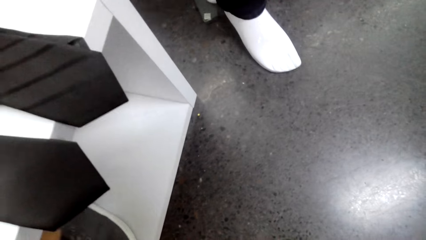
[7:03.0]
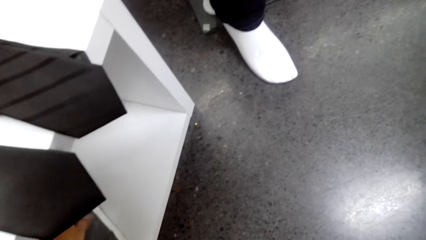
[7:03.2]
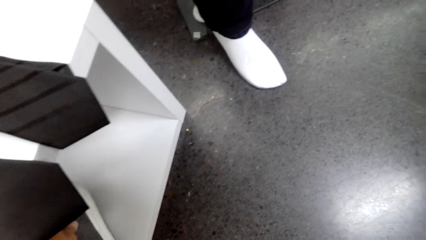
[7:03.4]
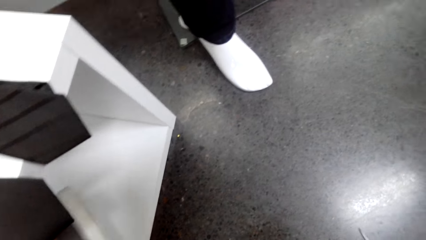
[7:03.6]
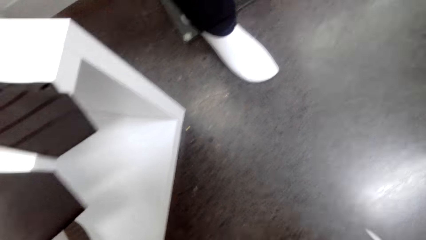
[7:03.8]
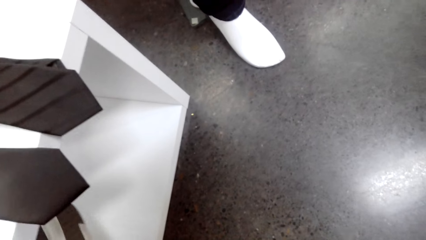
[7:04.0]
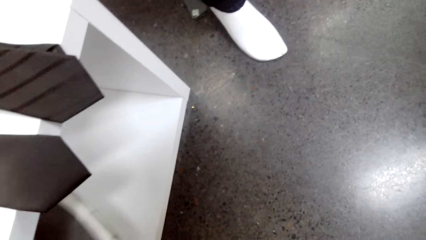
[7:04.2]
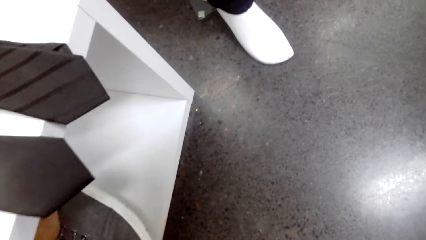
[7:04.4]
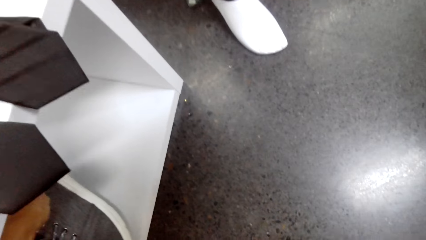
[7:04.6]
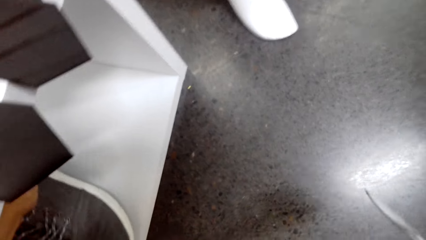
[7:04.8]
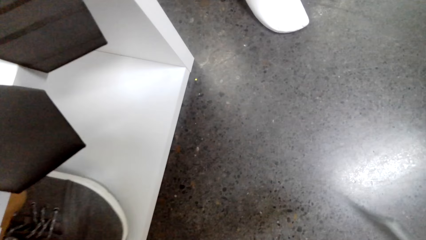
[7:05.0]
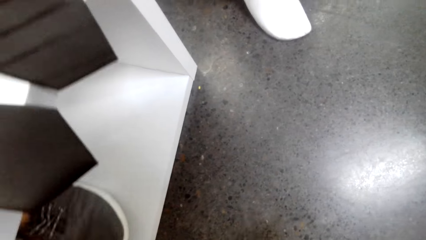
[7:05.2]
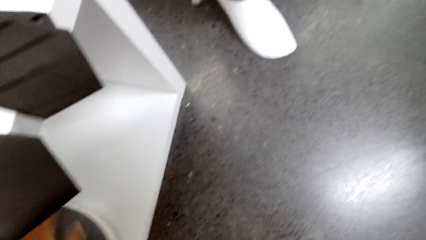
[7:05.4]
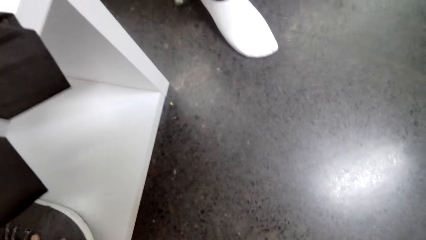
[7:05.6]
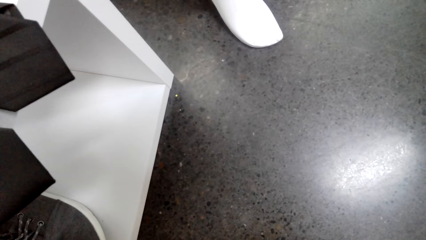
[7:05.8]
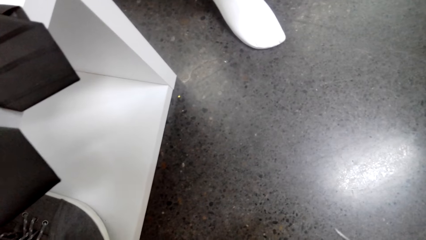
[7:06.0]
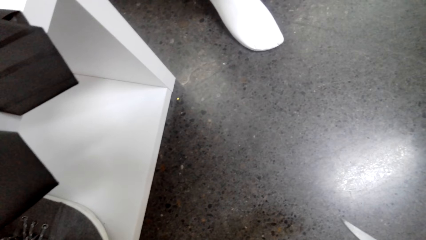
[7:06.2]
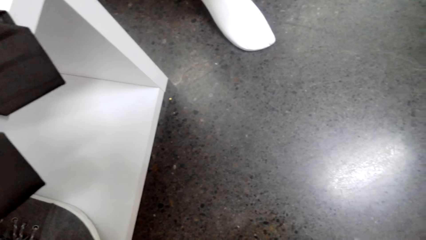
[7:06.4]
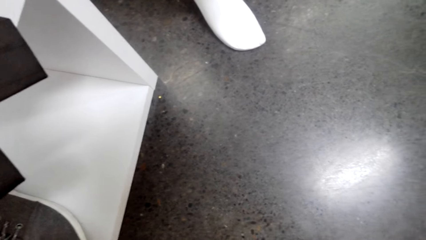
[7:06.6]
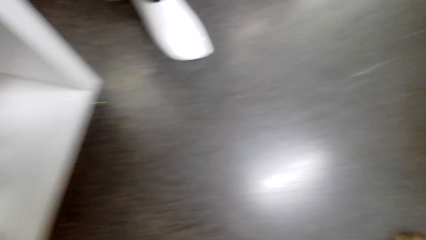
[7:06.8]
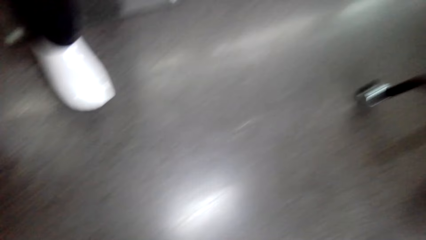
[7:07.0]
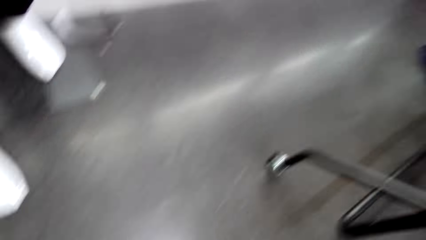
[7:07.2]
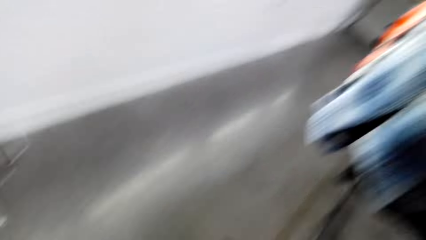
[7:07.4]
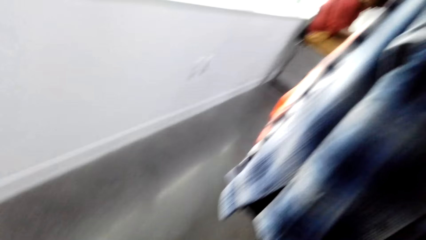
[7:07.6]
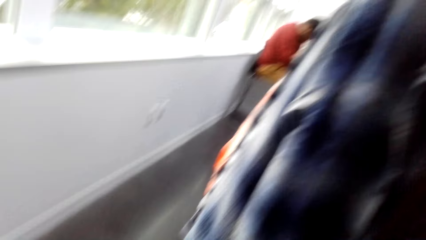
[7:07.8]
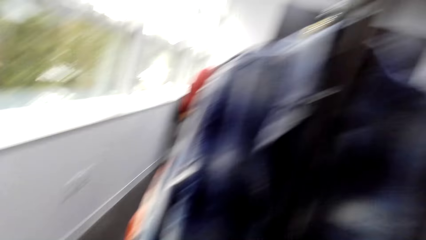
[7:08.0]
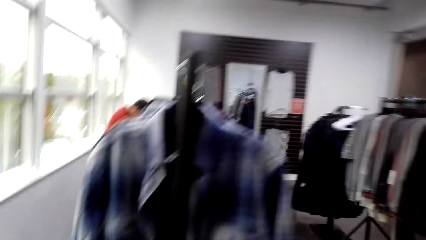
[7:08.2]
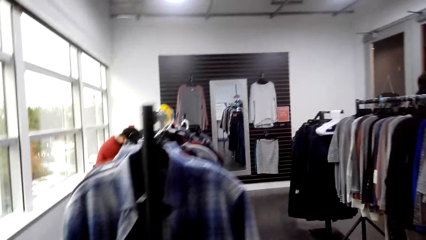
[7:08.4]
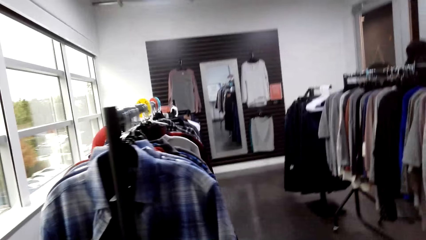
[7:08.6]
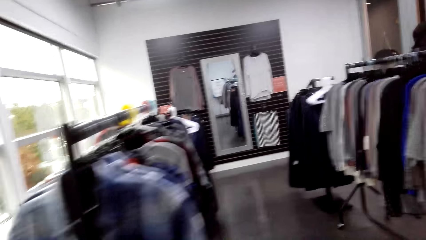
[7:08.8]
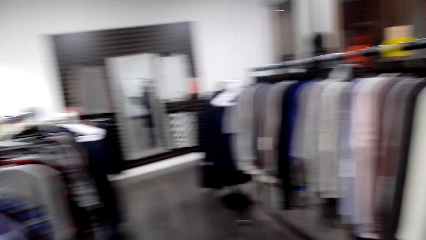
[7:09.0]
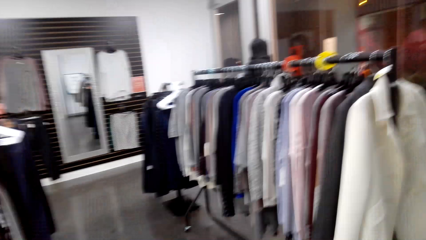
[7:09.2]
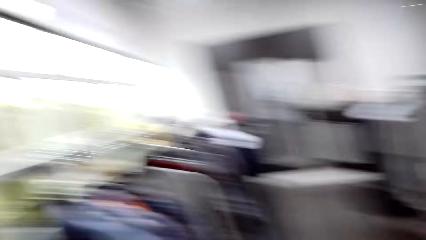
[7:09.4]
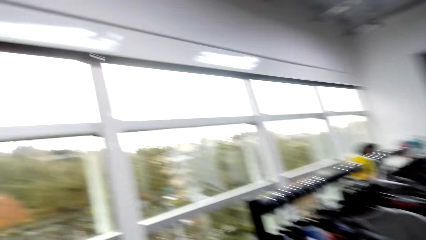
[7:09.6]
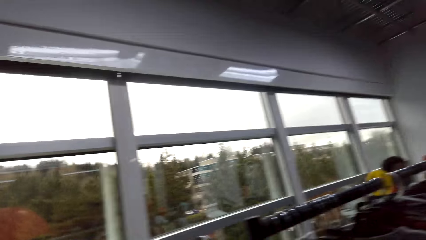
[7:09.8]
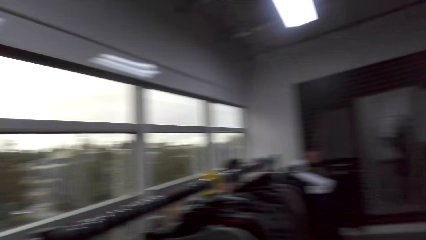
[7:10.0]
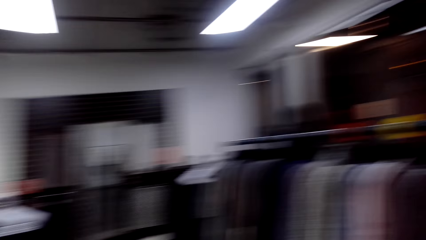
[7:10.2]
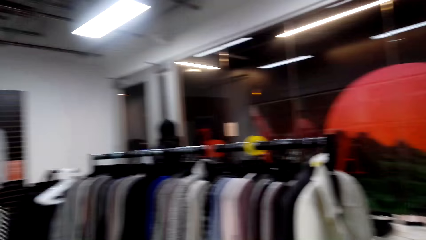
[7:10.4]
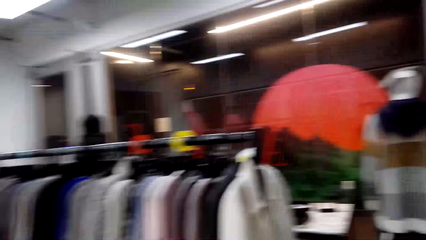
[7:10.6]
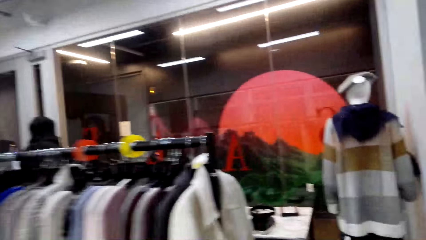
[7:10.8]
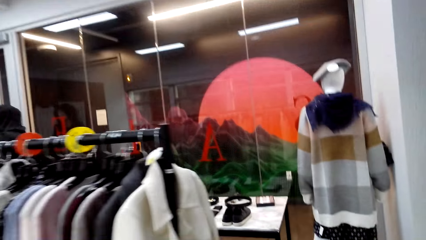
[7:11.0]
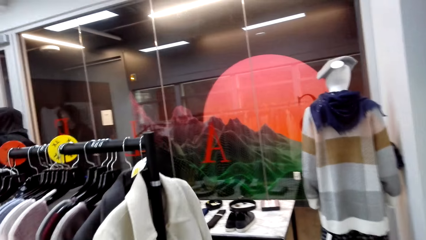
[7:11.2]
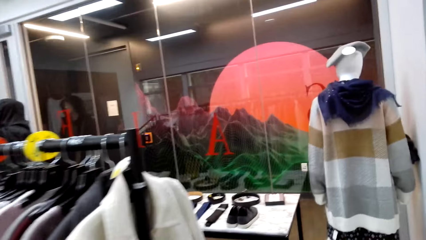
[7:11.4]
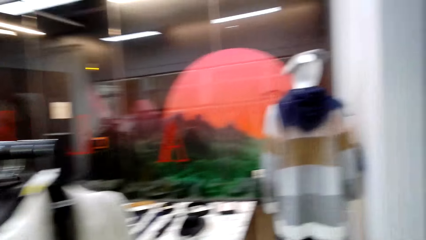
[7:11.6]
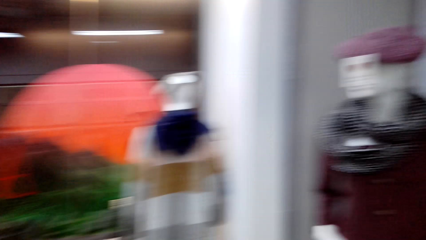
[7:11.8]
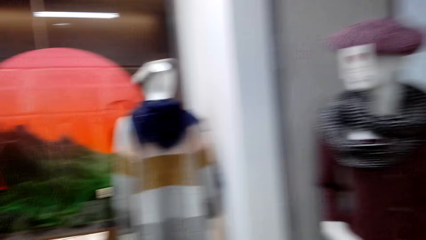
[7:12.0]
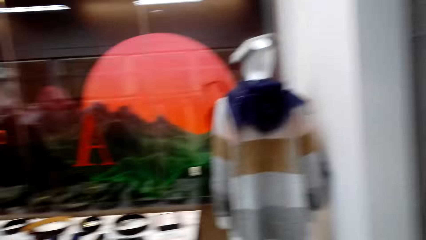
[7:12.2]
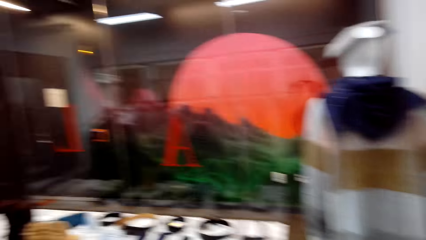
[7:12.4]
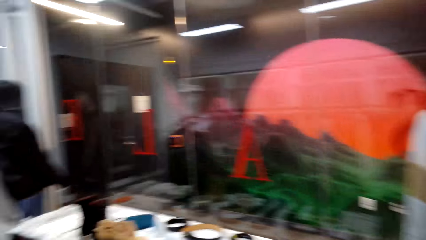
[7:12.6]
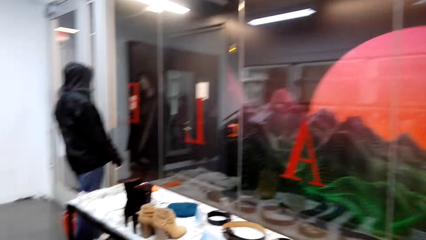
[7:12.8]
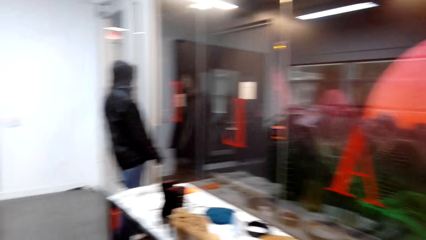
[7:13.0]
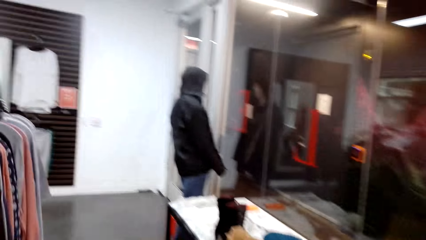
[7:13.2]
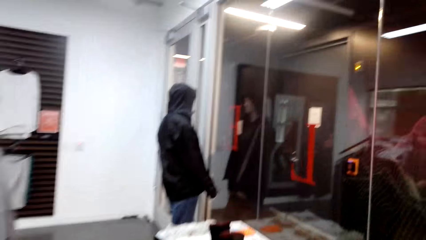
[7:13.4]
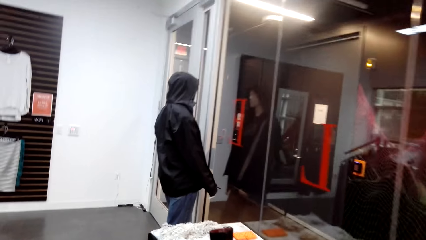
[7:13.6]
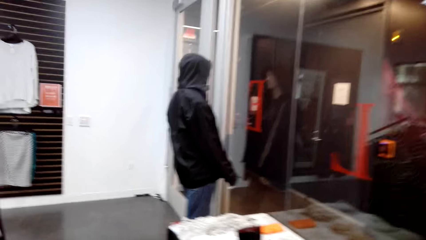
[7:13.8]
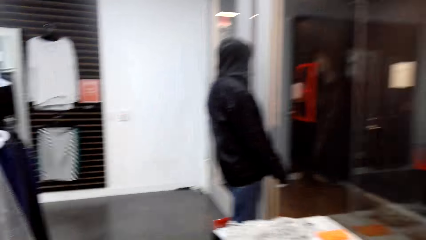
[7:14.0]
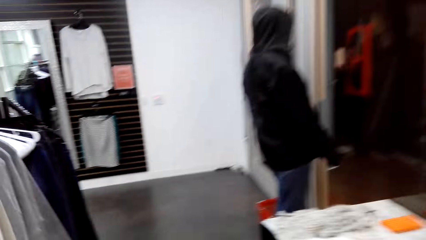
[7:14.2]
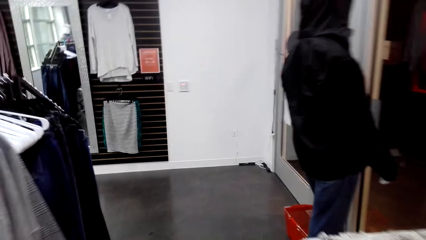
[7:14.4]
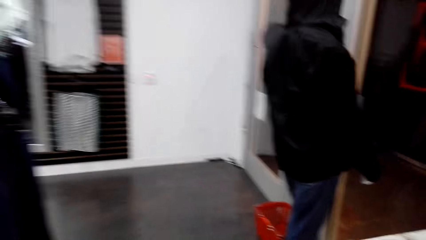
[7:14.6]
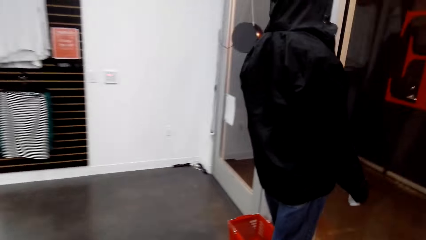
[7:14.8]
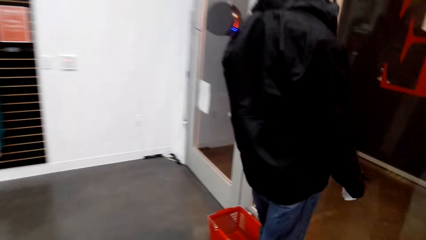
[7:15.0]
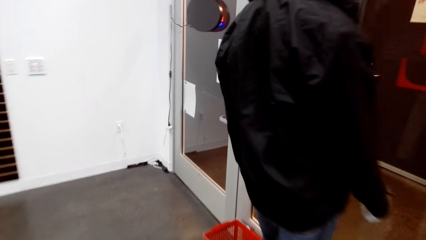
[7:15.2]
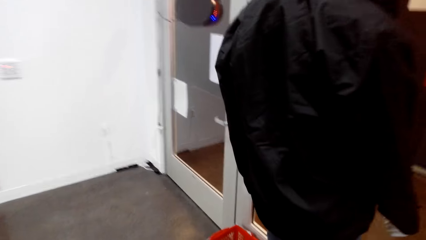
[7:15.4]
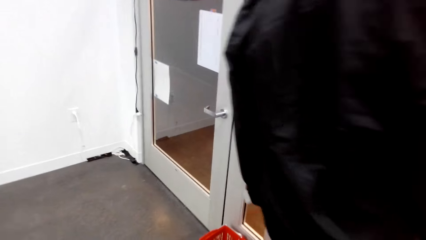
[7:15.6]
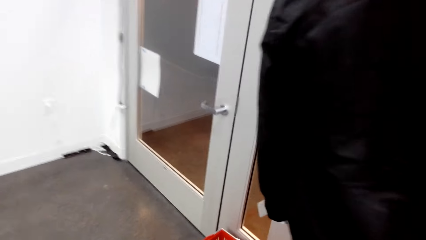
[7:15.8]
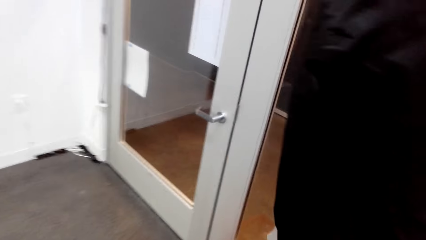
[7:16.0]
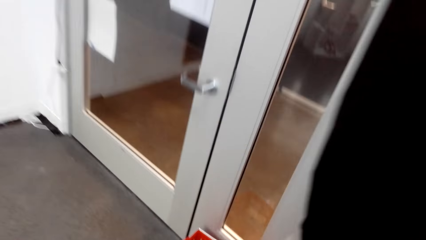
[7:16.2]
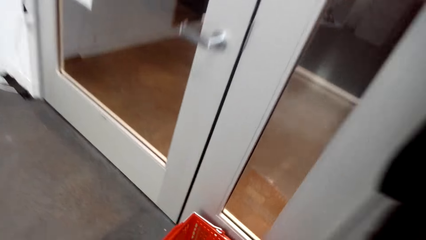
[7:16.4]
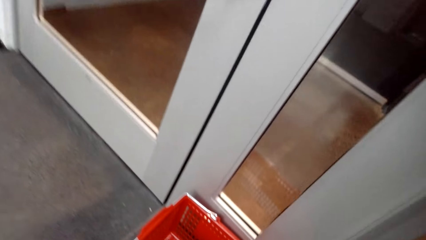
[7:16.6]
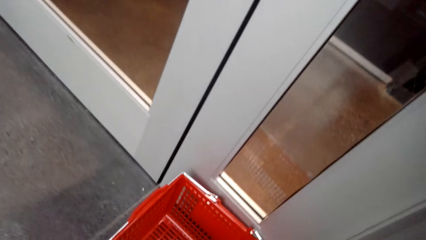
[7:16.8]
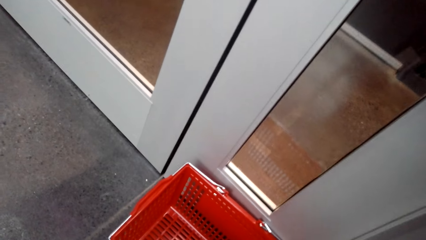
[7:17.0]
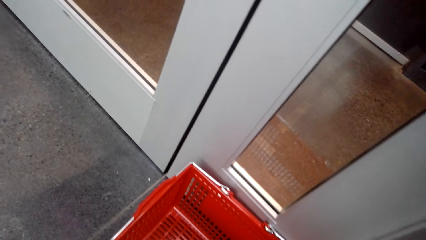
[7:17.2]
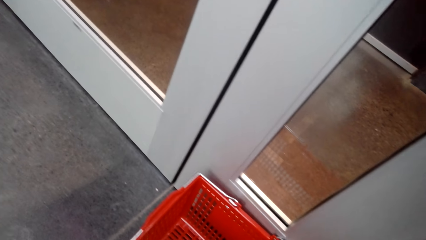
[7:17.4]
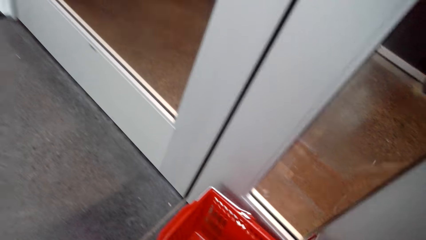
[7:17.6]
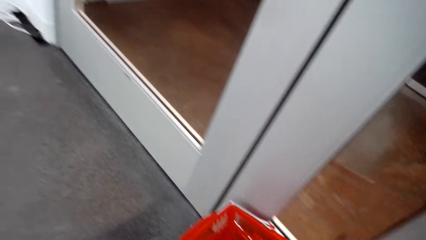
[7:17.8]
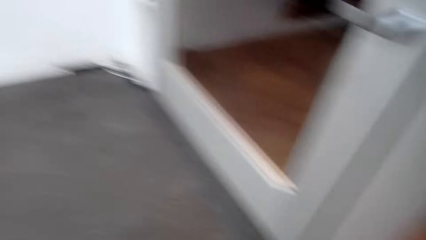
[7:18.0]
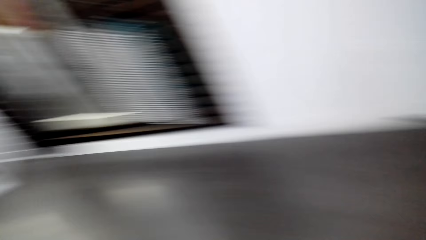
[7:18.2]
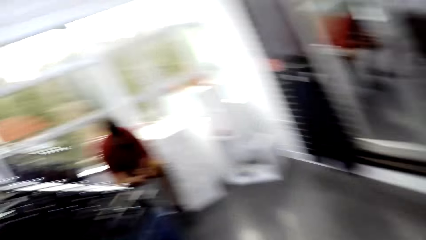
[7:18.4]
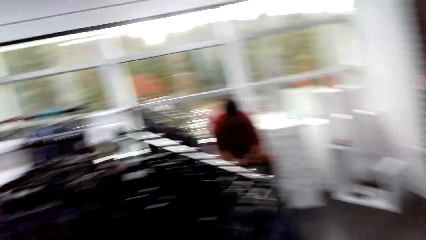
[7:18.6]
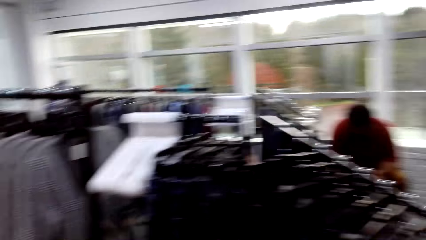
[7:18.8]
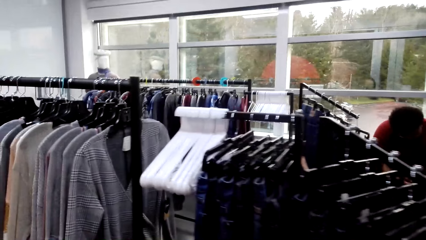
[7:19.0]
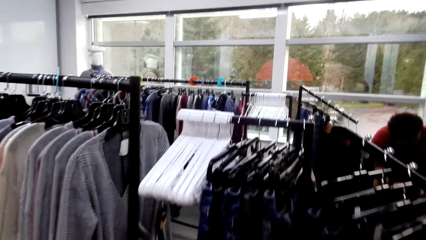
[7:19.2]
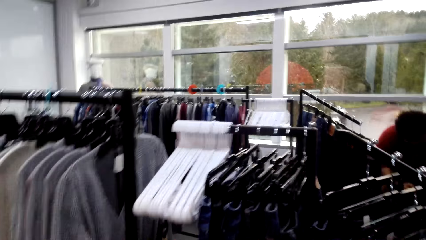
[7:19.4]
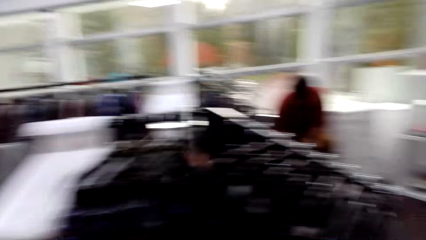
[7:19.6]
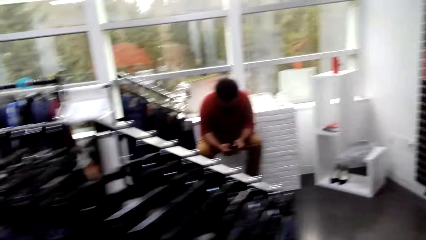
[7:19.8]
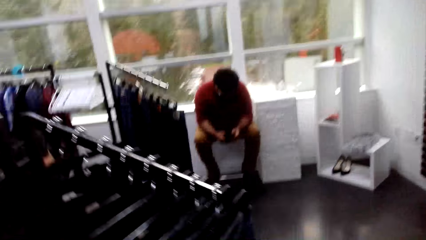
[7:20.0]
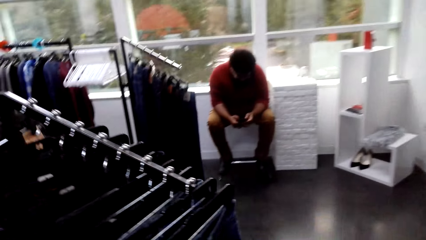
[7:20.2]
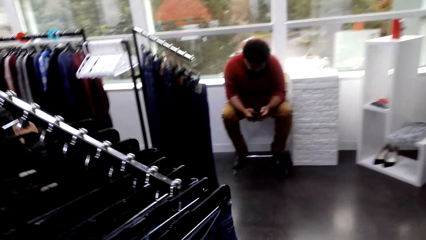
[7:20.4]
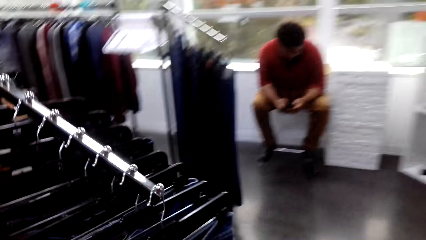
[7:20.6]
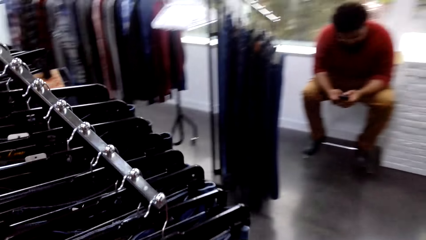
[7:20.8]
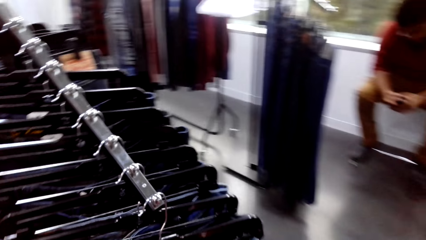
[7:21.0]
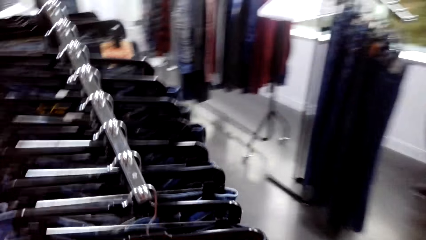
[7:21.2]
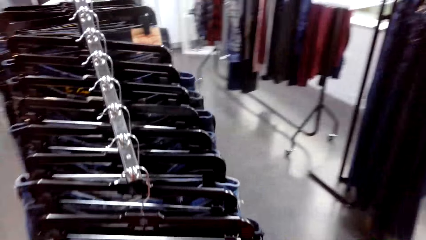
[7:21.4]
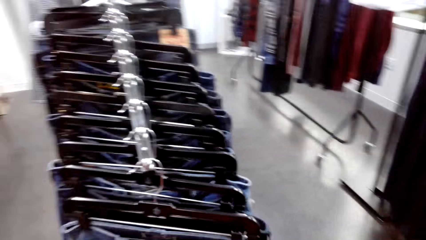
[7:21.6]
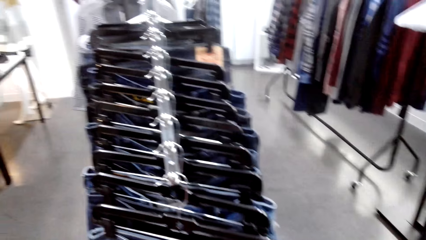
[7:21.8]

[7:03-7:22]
The camera wearer checks some shoes on the display. They pick a trolley.
